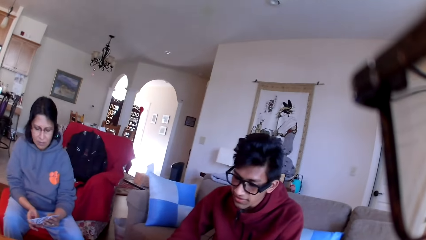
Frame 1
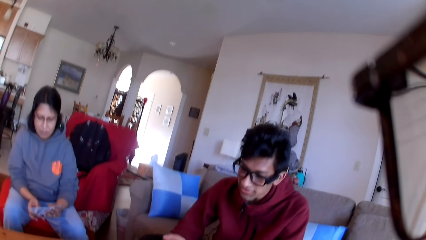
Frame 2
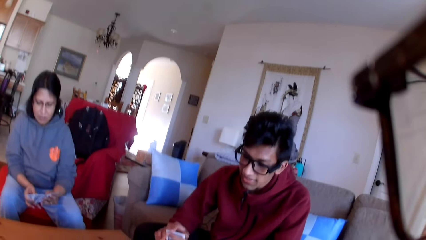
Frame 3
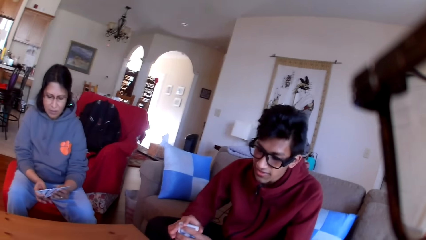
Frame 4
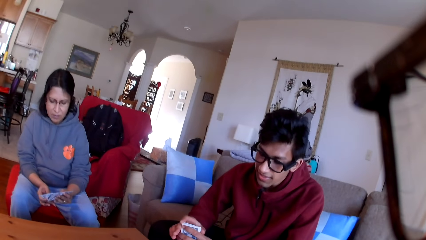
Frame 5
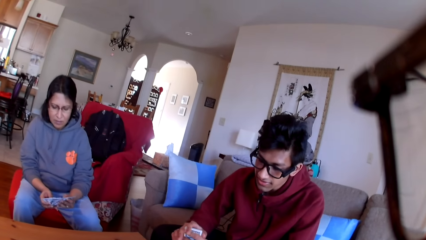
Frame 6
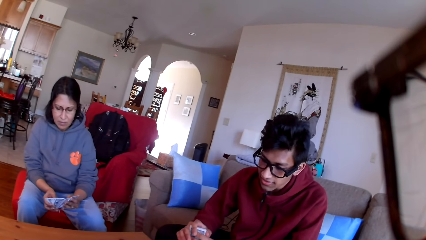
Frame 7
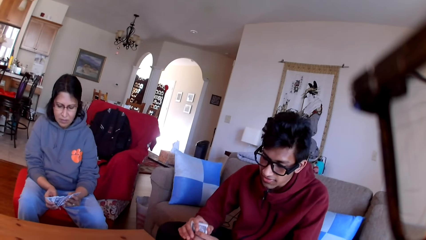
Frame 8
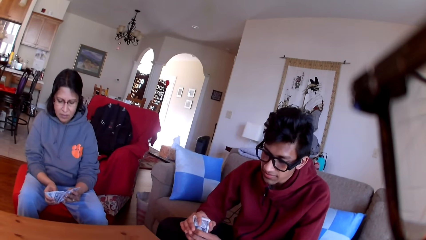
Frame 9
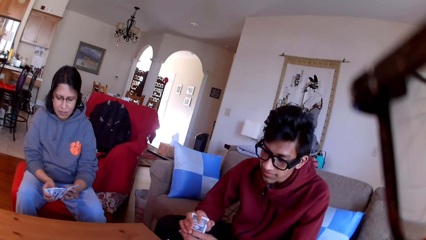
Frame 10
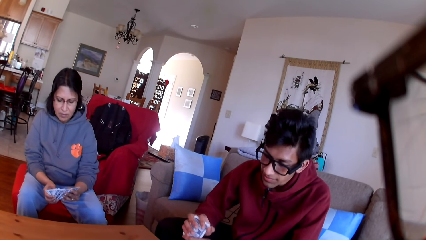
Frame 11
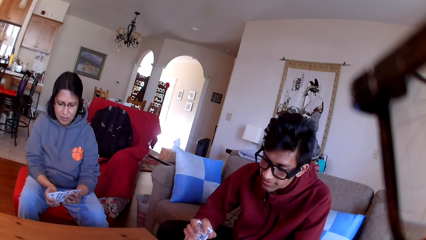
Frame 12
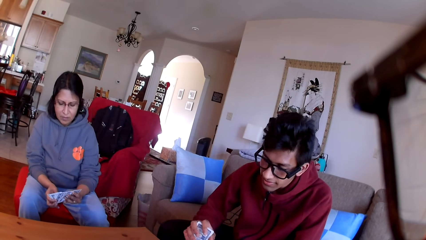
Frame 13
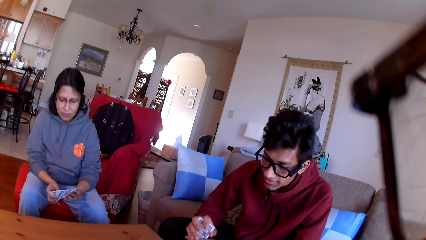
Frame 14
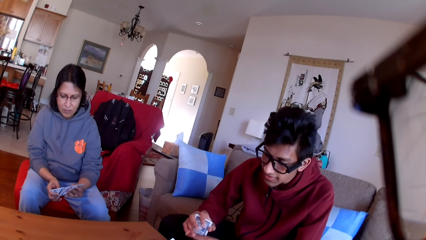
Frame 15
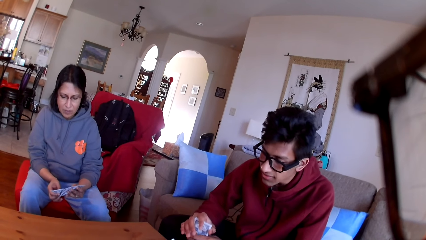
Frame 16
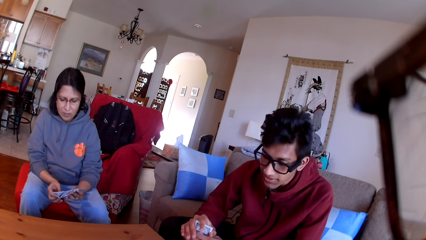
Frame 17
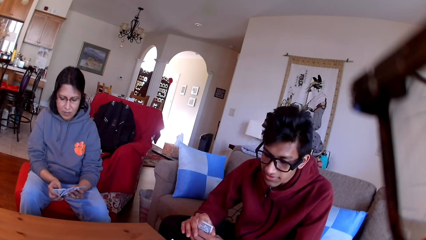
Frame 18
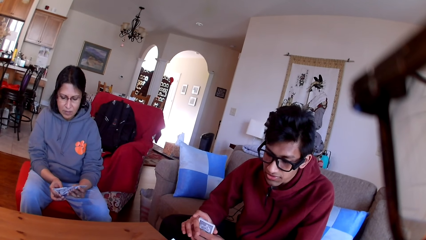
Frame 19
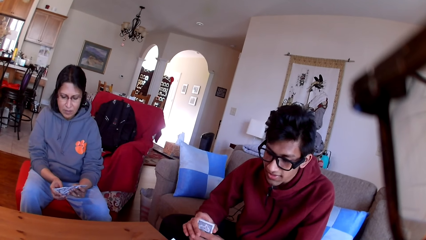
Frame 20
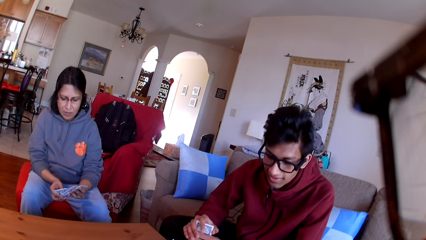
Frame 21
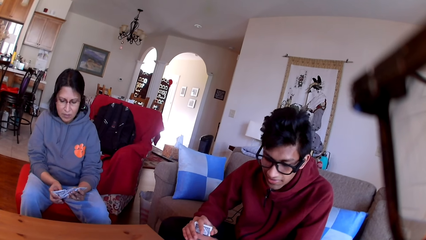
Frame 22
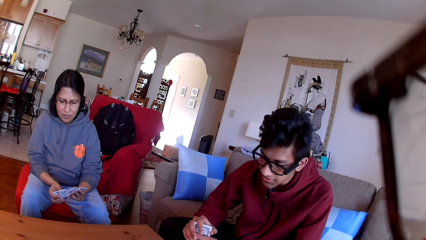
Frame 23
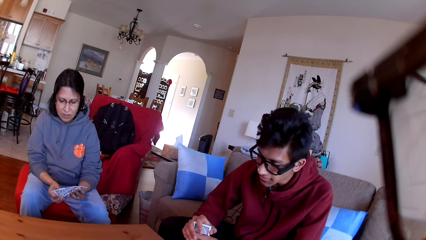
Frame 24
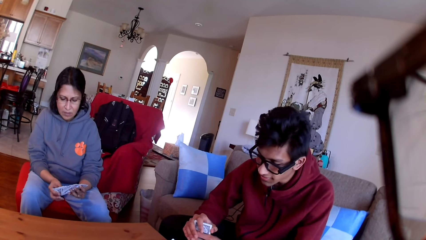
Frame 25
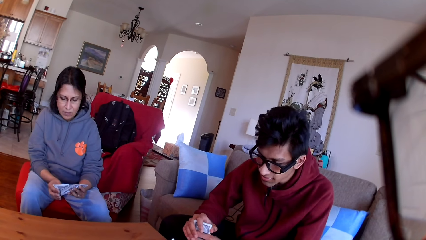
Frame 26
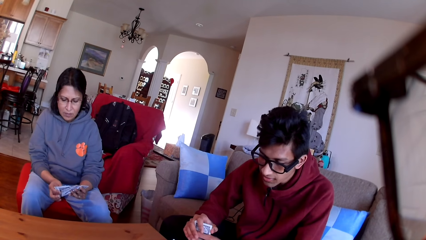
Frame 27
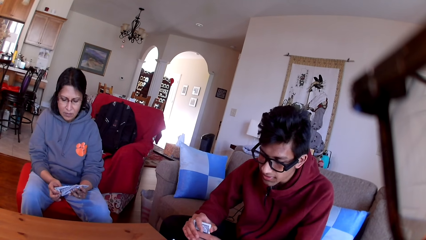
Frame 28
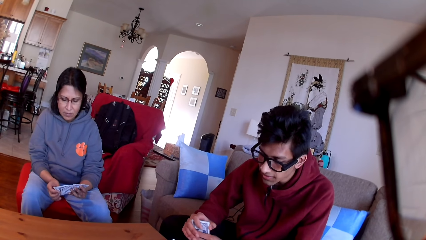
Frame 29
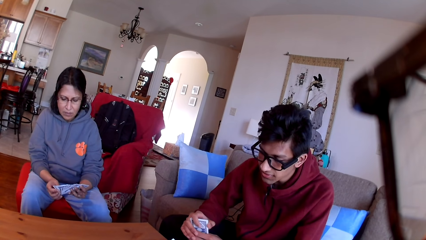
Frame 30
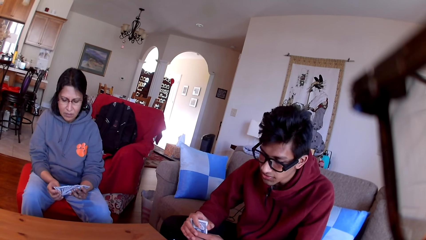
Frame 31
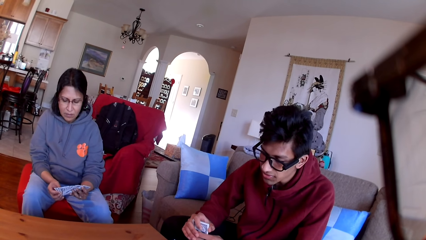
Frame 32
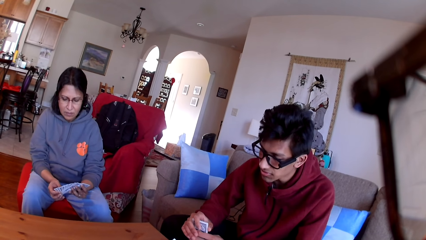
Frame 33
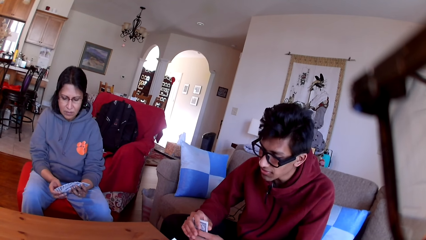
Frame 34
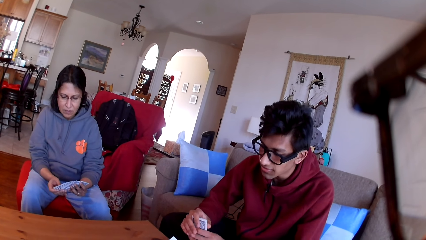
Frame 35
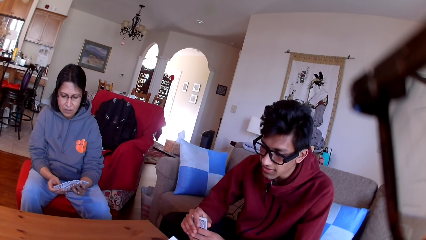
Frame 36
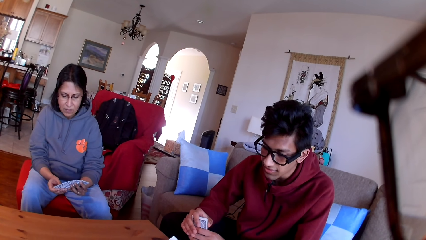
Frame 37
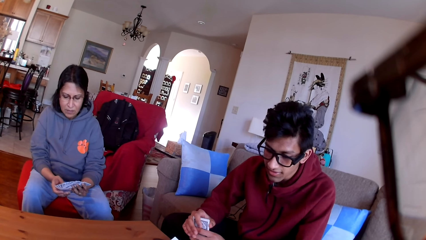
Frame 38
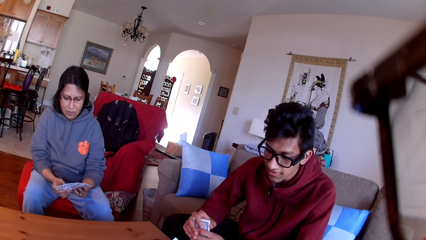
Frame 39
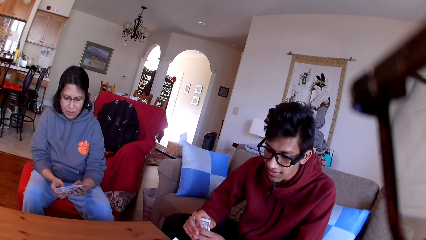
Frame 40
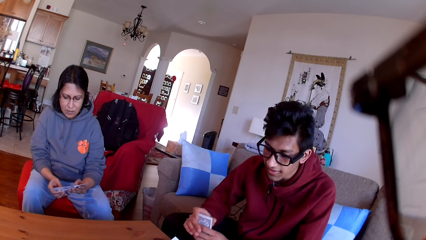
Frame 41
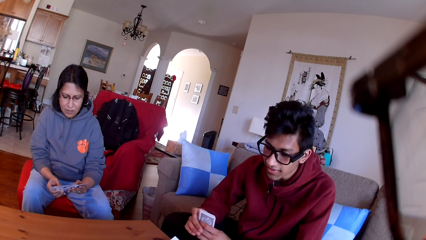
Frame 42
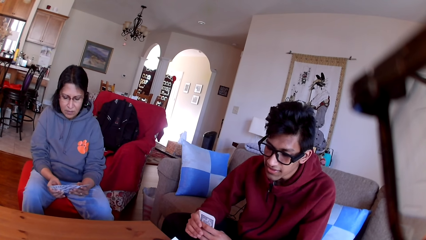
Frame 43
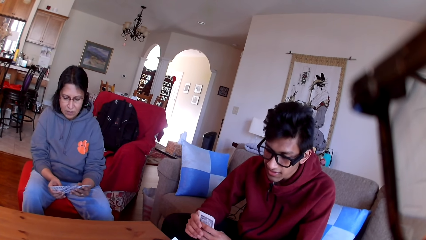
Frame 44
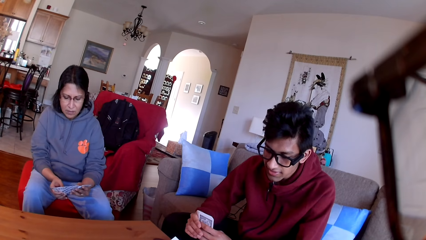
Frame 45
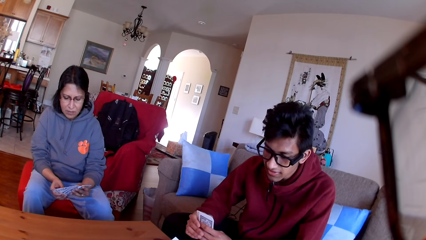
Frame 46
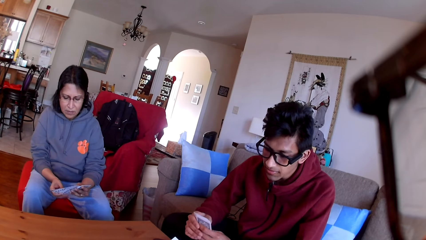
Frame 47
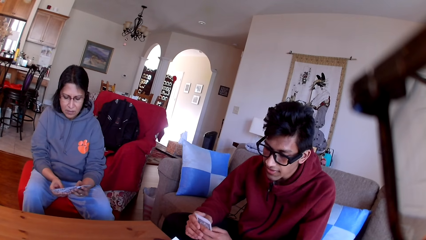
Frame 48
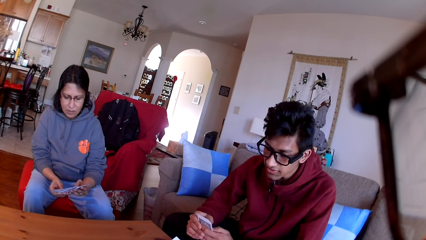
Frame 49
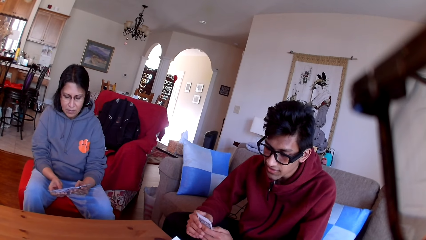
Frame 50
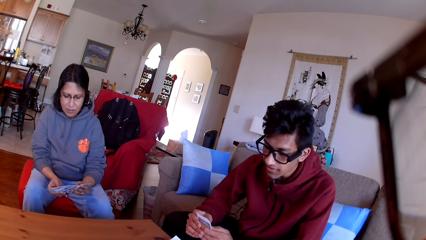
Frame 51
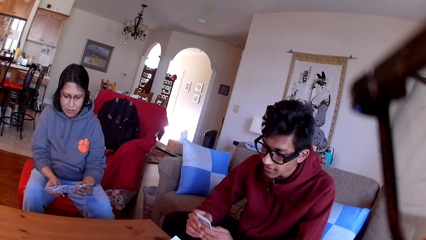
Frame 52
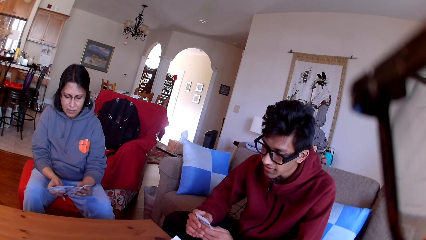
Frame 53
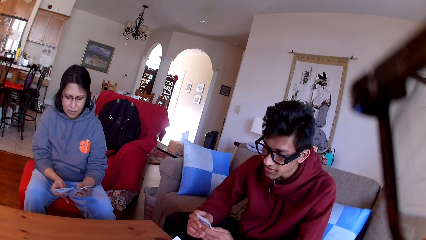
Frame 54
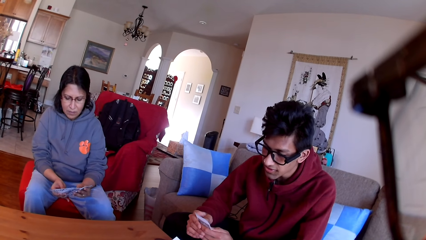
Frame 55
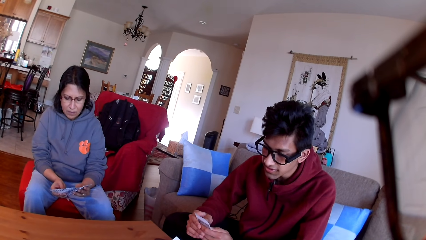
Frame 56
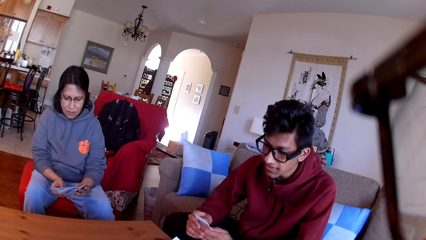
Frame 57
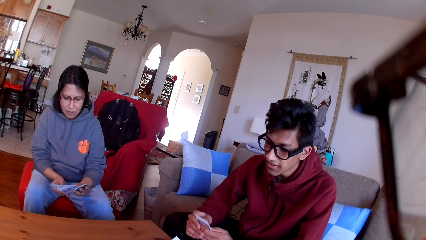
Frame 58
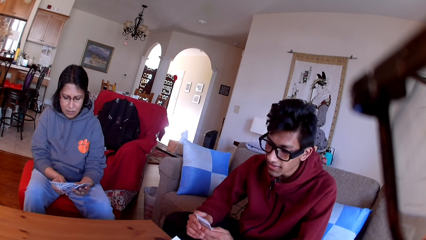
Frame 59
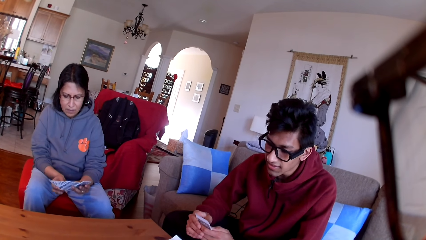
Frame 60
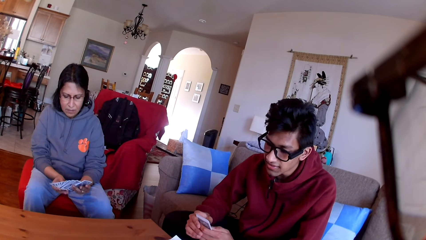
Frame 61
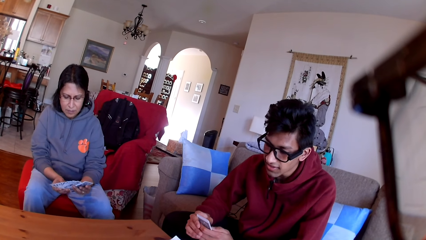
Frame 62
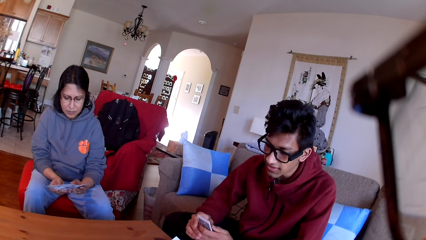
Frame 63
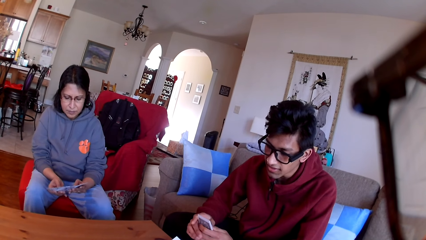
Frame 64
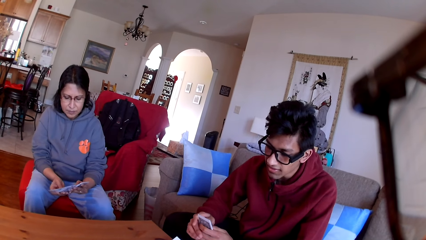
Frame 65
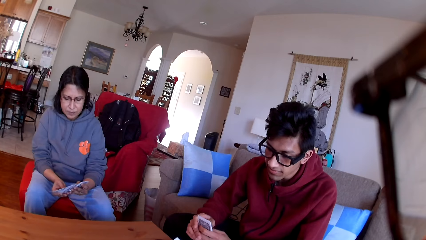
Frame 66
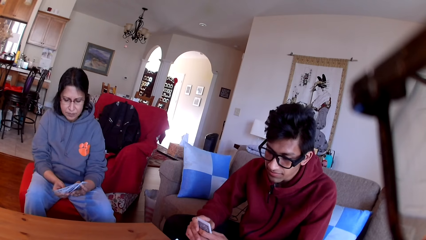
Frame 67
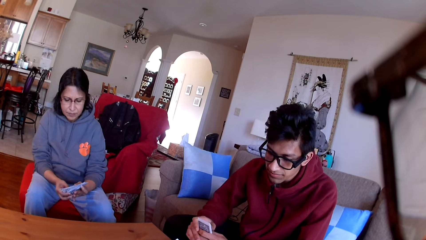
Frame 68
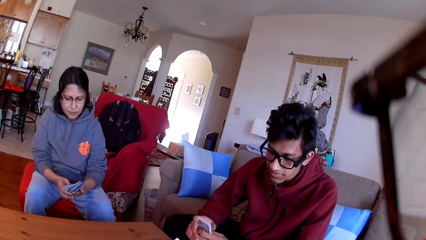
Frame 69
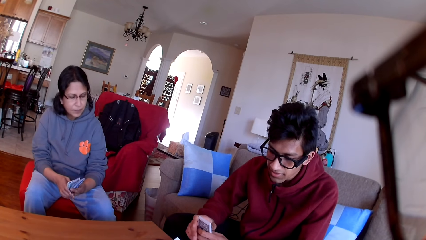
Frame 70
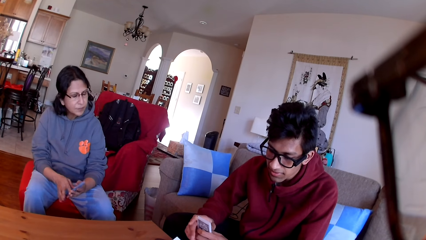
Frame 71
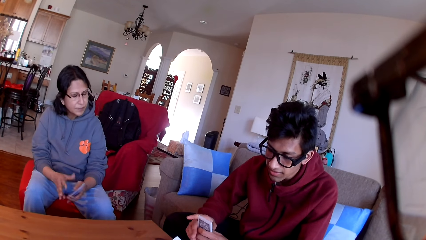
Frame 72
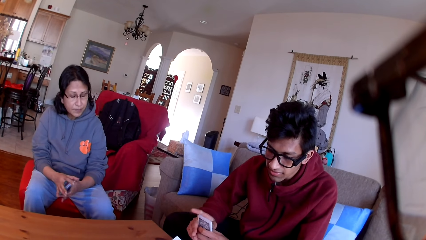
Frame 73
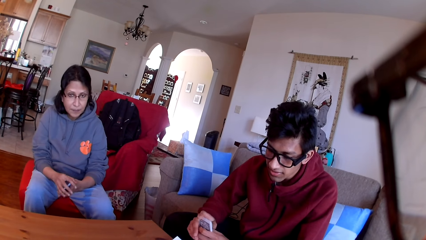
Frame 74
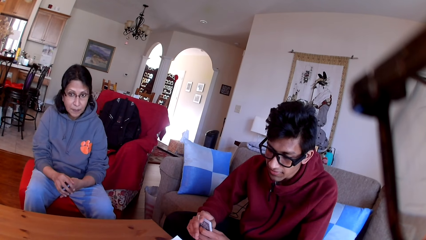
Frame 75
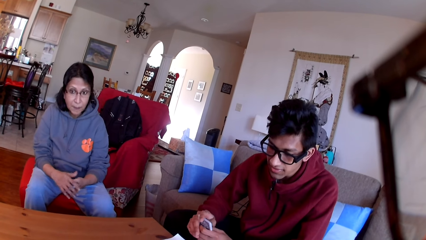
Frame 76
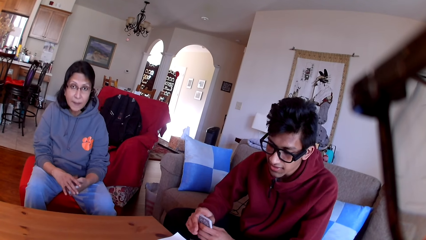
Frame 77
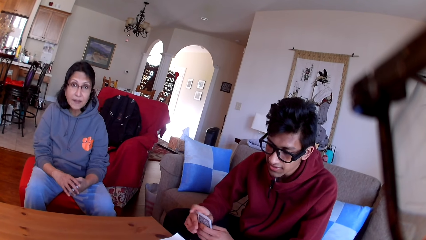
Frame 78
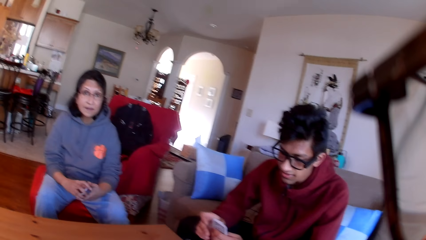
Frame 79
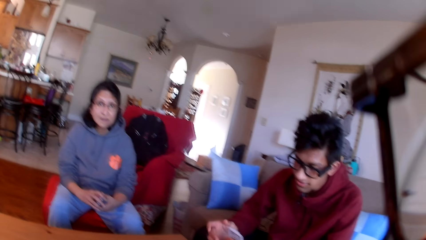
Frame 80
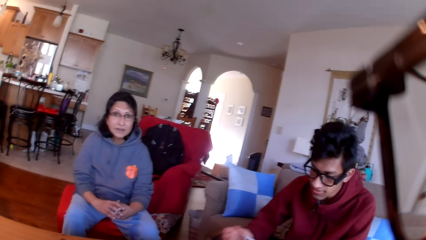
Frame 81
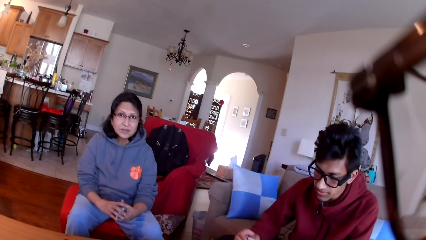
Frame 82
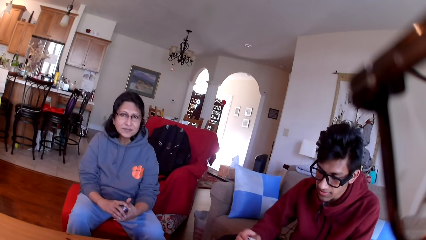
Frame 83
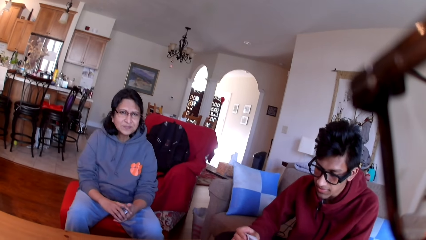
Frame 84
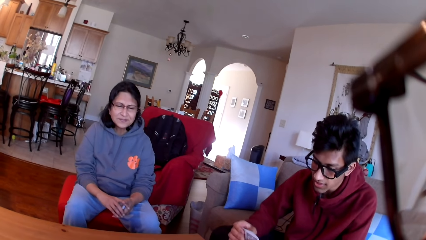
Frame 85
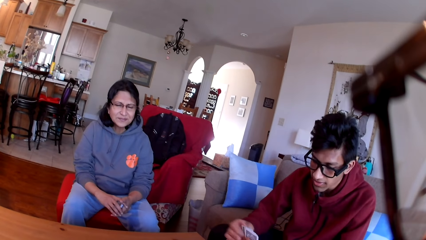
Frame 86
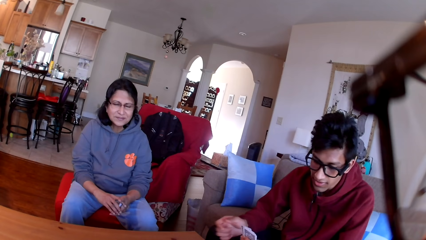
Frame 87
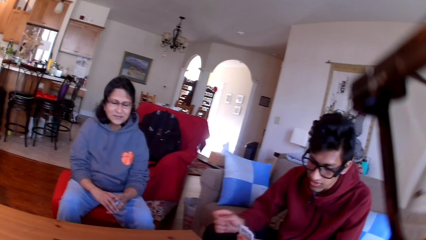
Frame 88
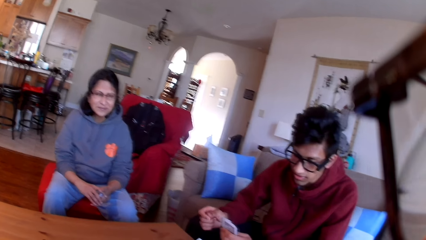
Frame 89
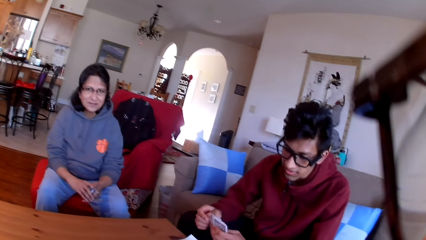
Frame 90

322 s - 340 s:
A person reads the paper on the table.
